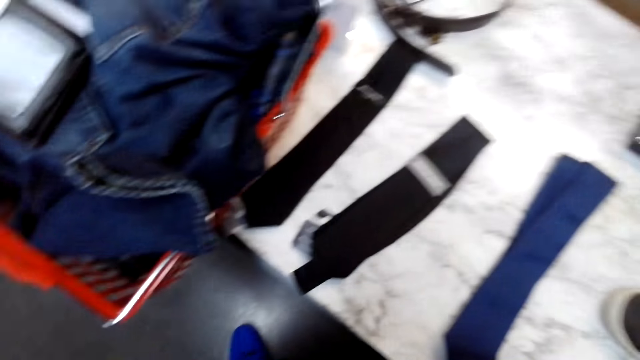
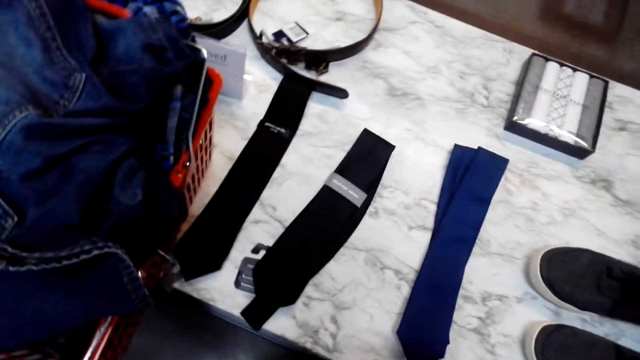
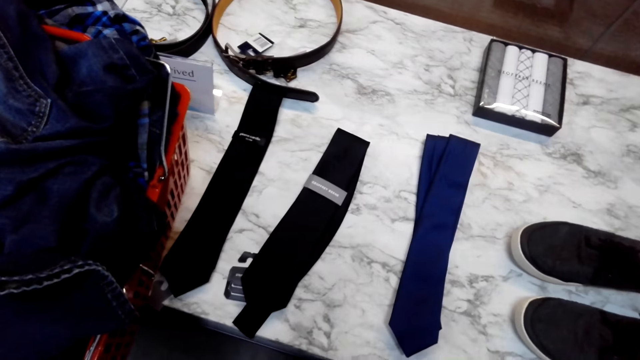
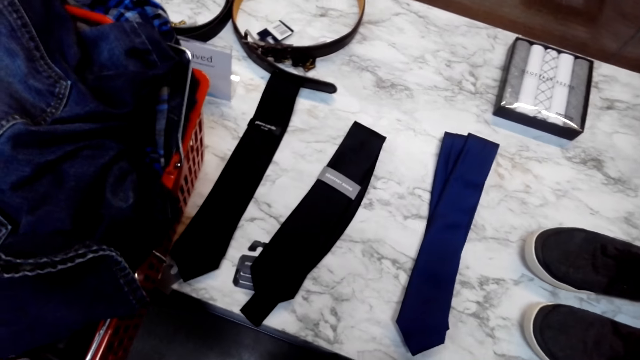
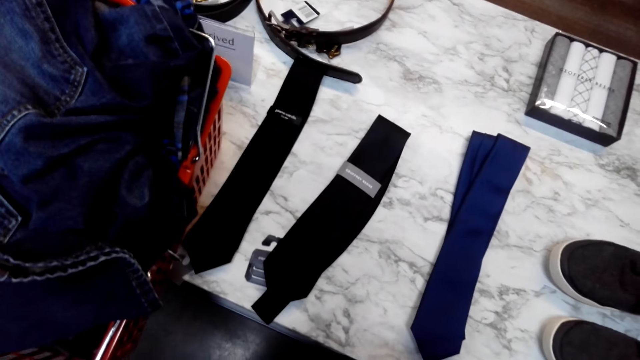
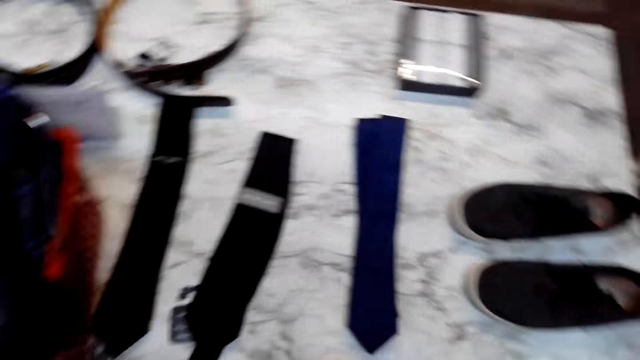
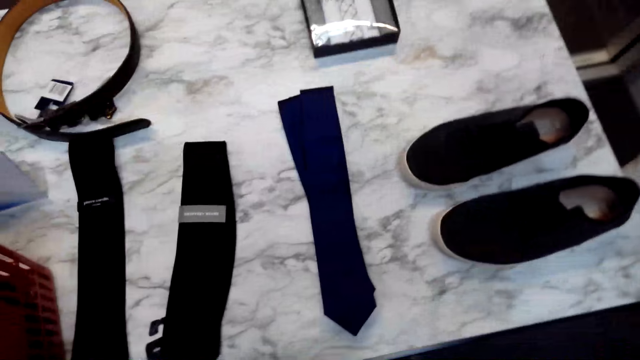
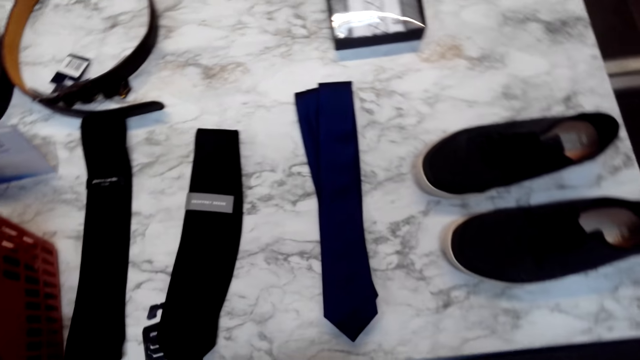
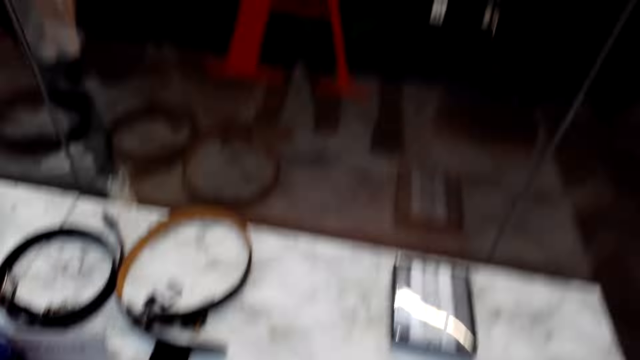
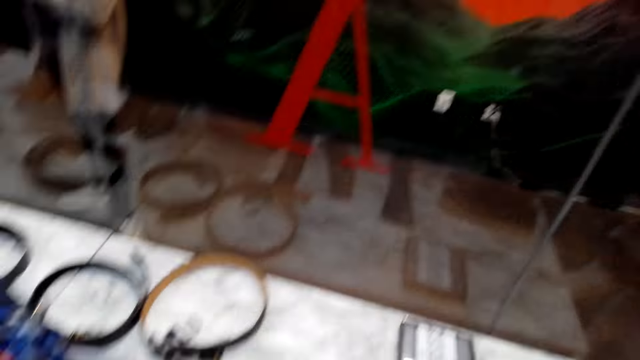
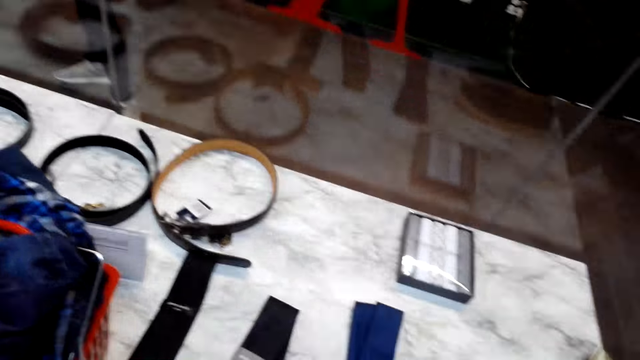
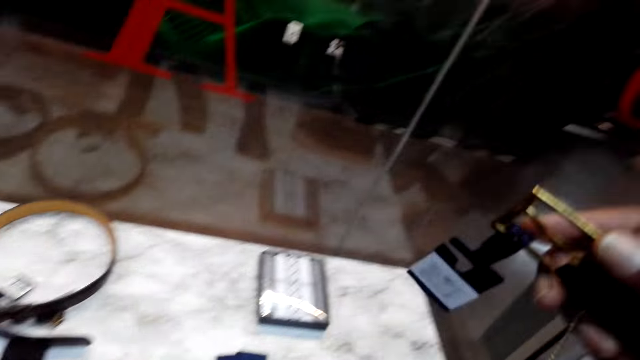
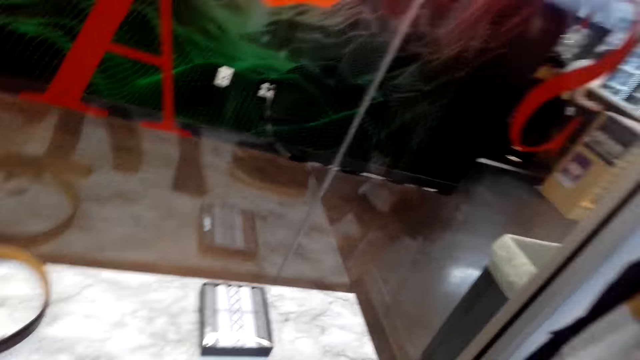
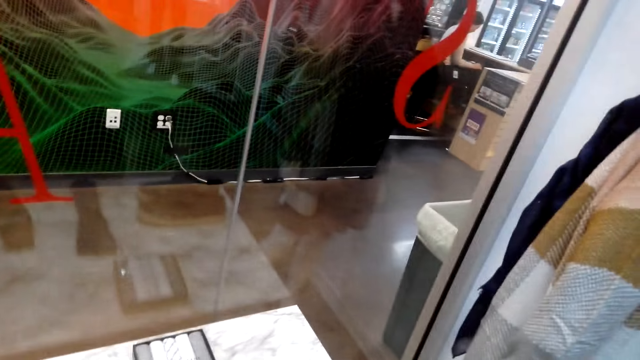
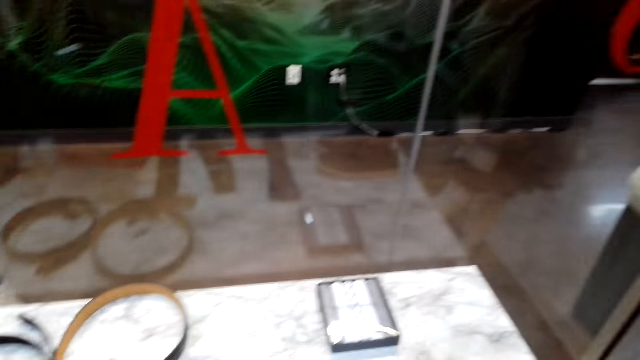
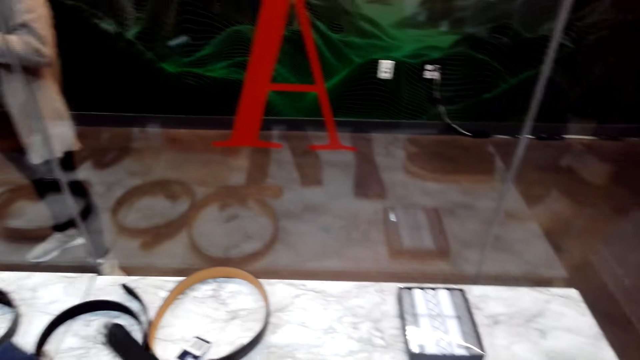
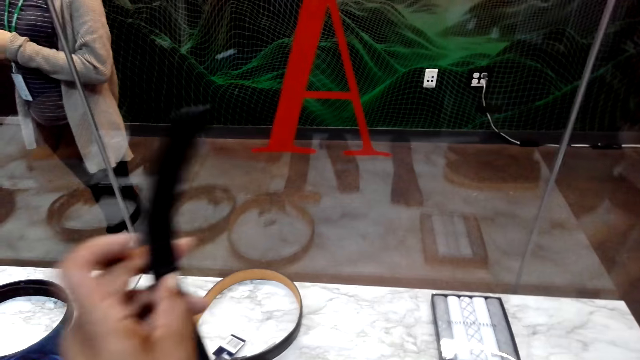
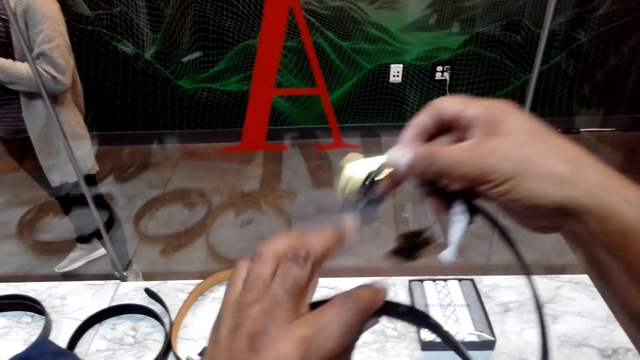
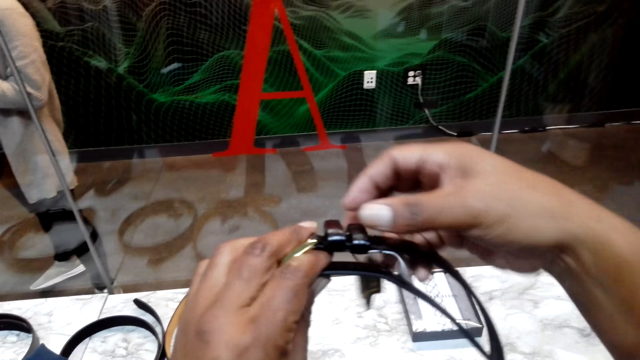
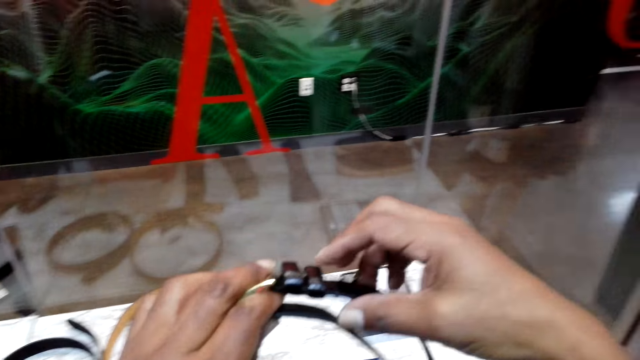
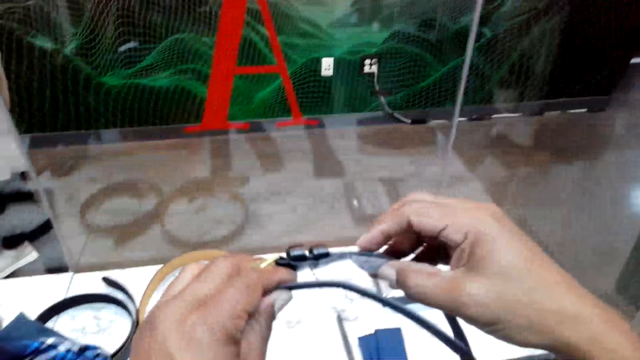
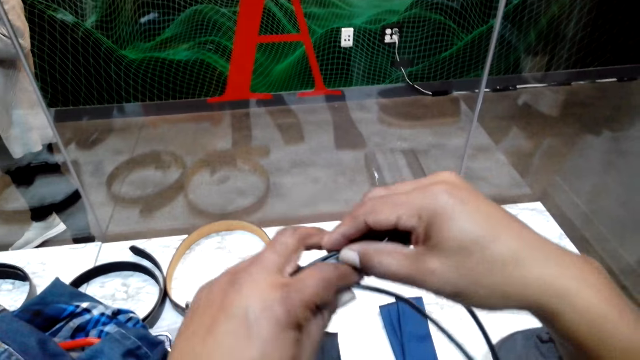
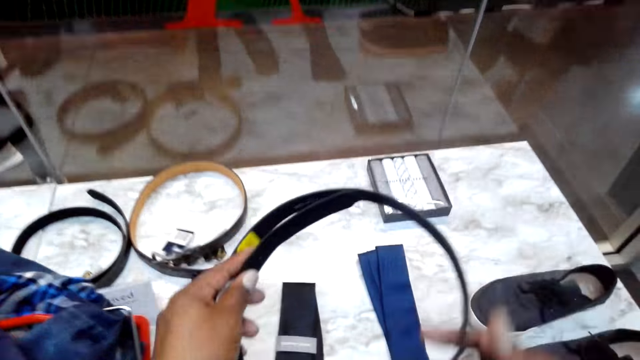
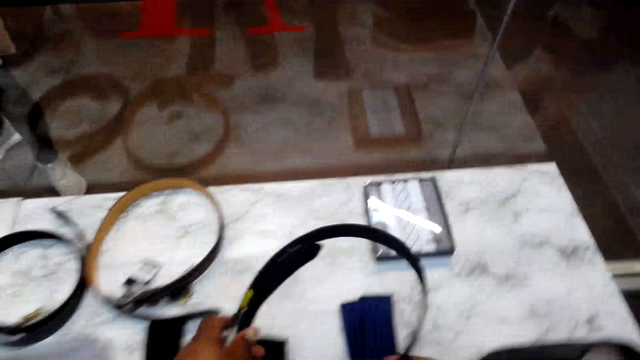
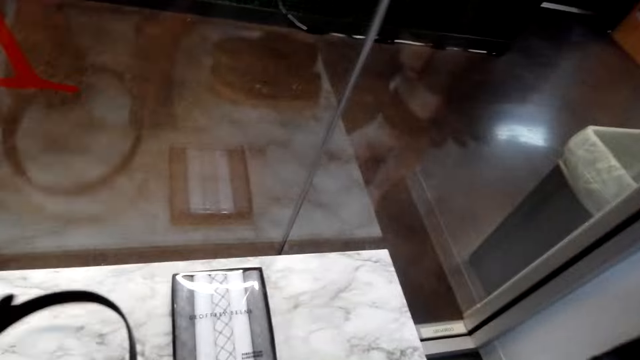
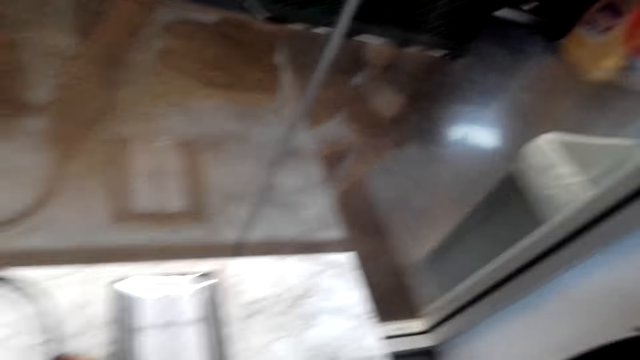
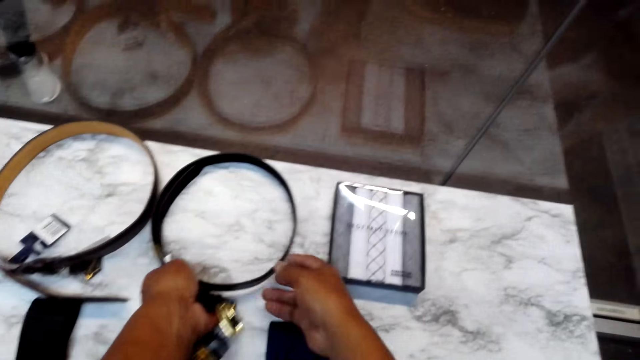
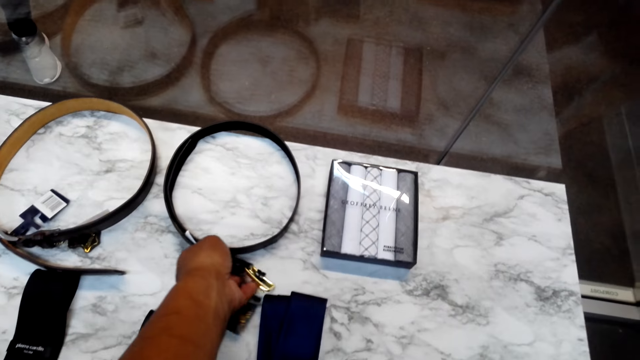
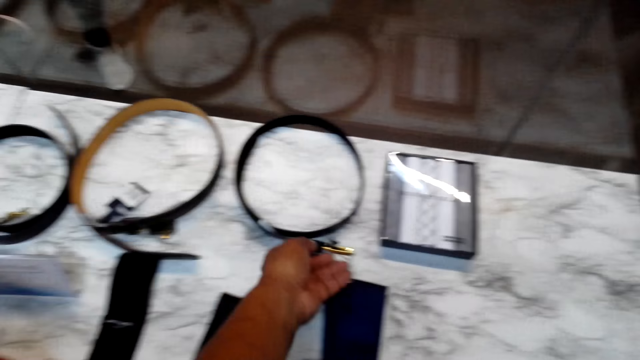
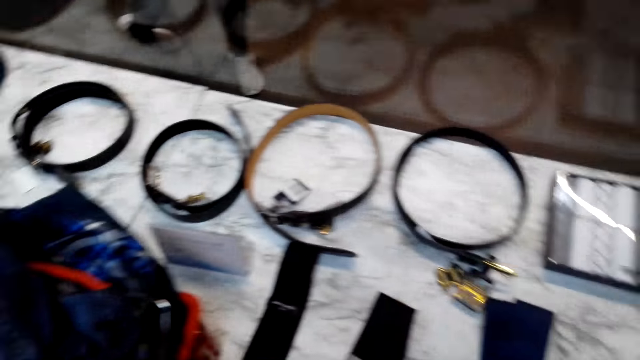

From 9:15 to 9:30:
The camera wearer stares around the shop. They stare at the belt. They put the belt on the table.

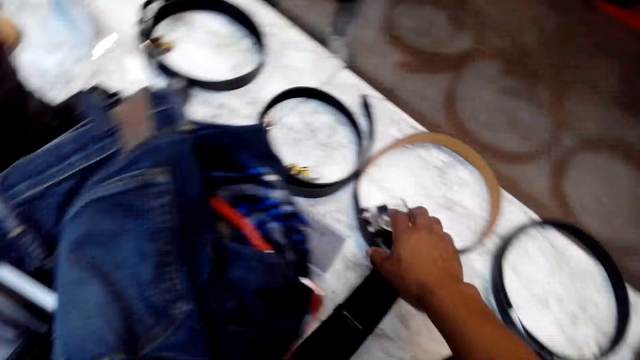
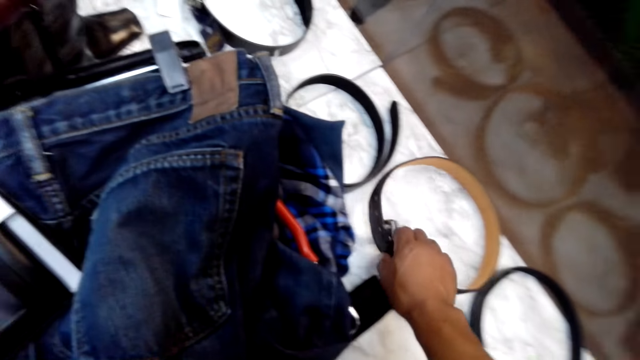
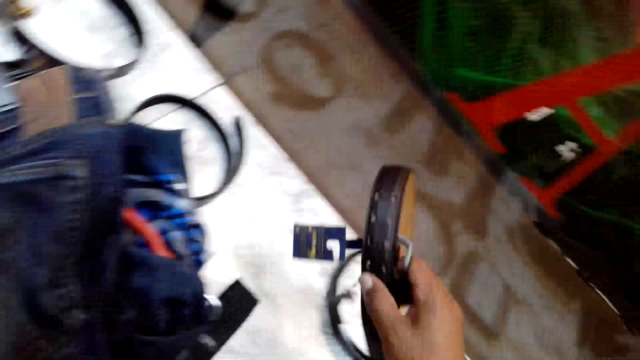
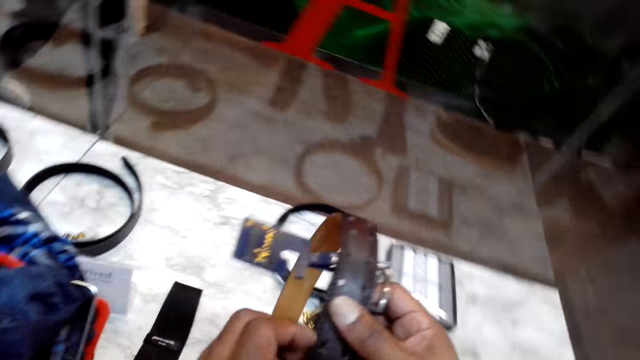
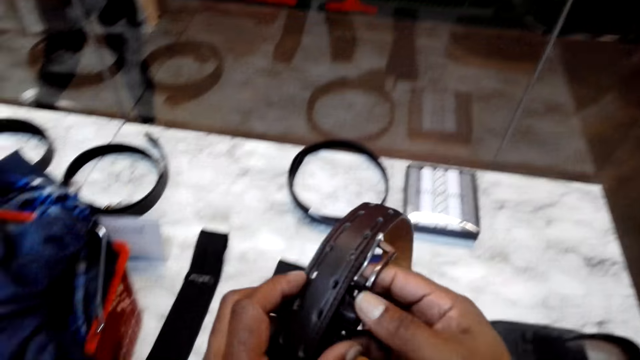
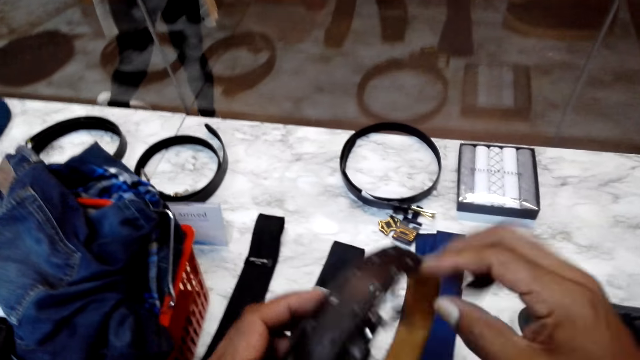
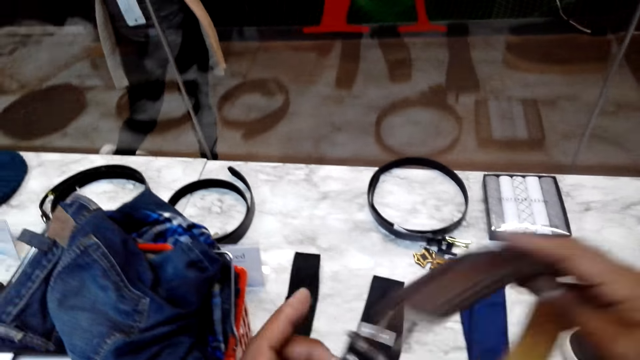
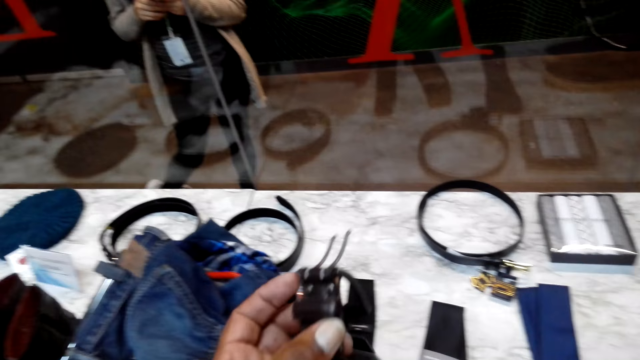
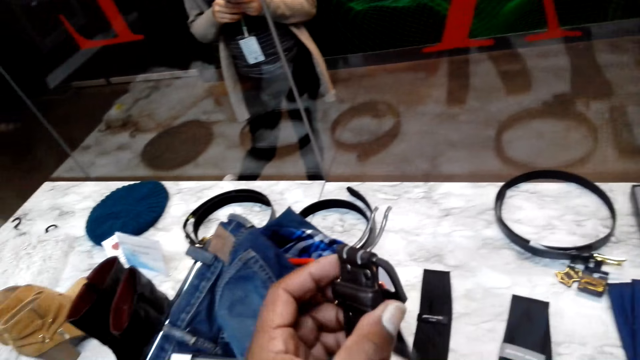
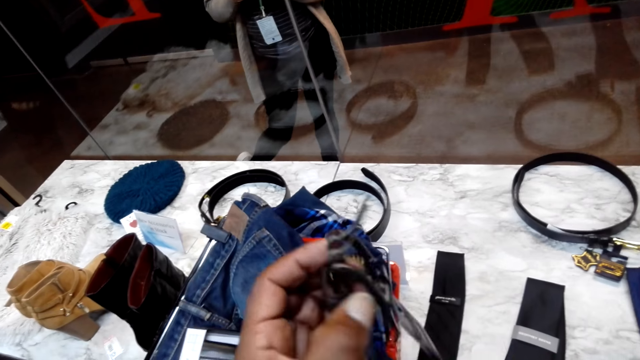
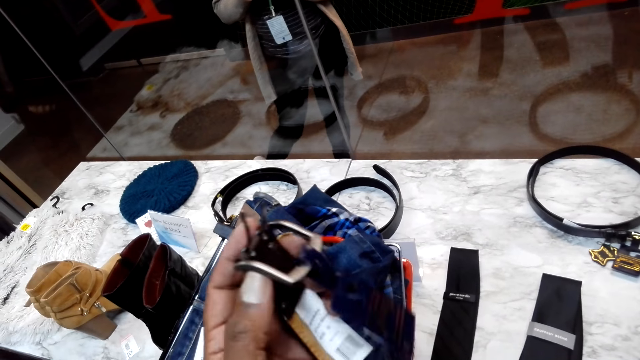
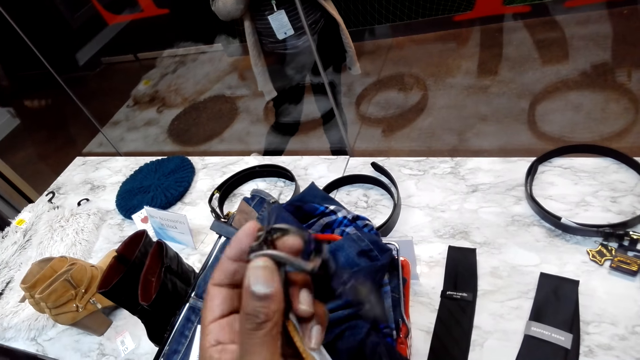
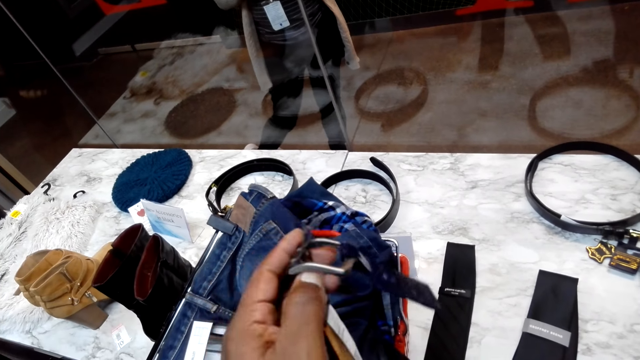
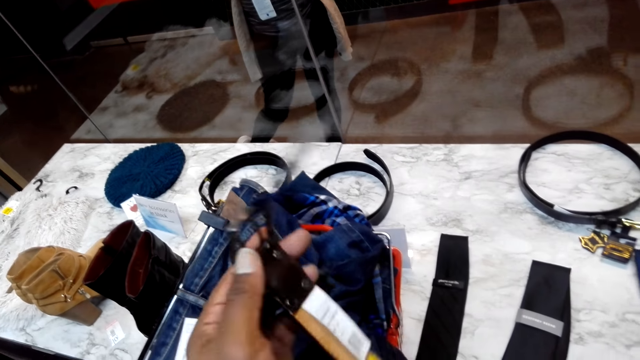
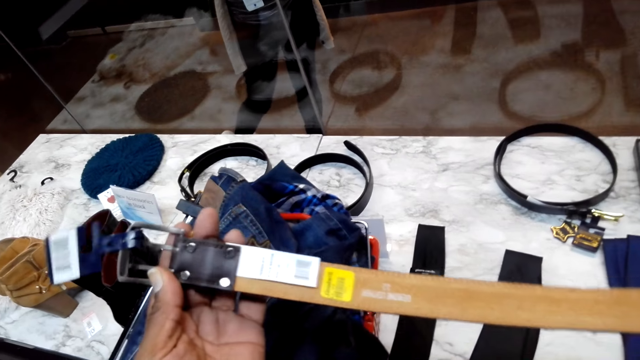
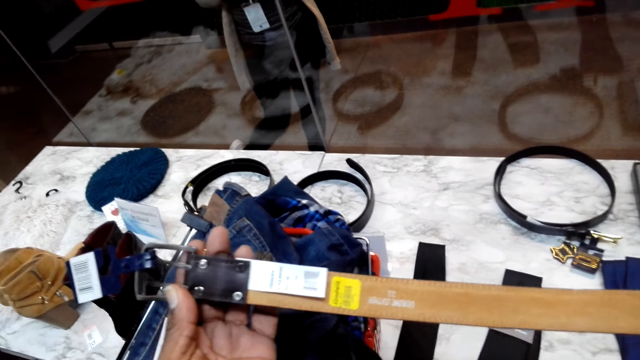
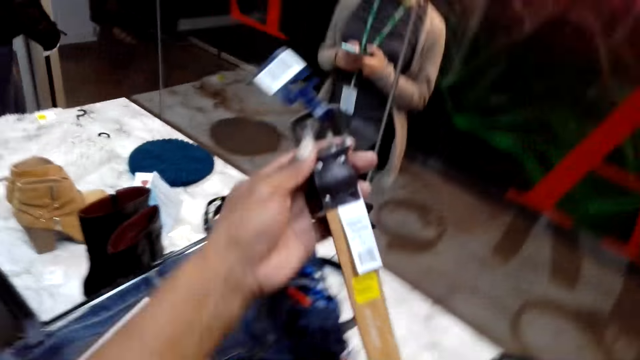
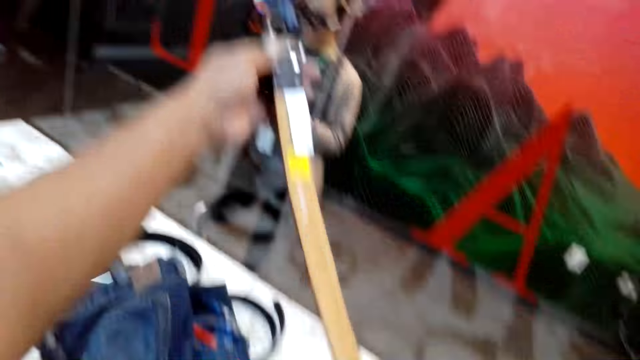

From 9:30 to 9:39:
The camera wearer picks a belt from the table. They stare at the belt. They hold the belt.
